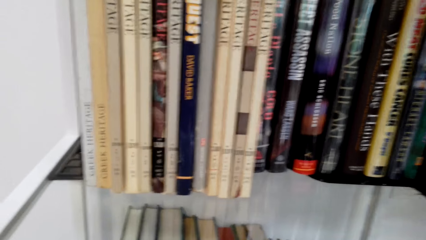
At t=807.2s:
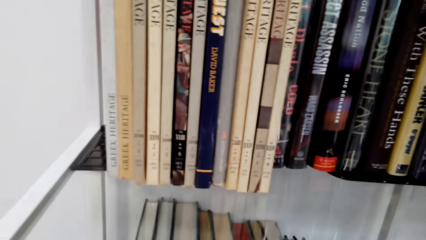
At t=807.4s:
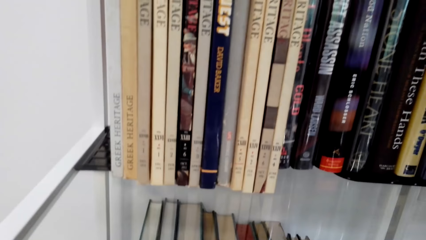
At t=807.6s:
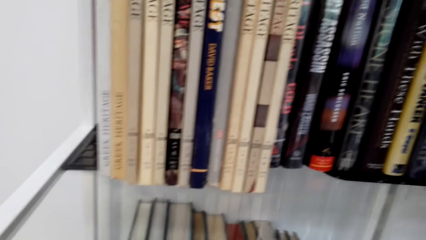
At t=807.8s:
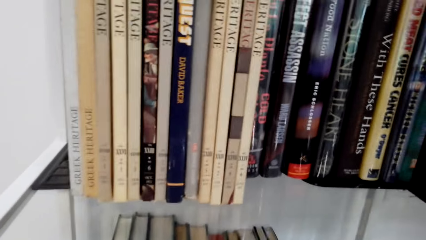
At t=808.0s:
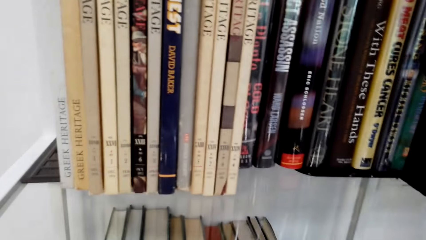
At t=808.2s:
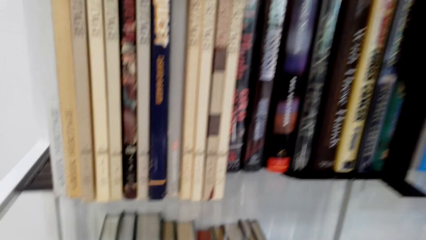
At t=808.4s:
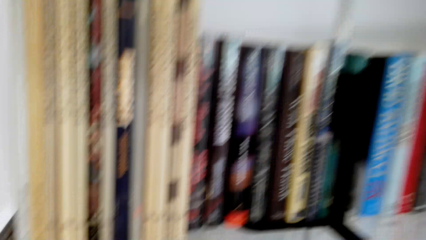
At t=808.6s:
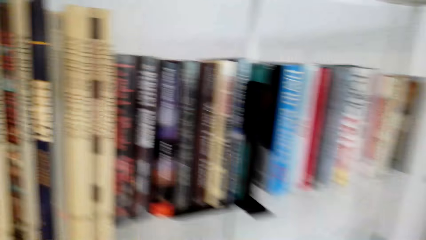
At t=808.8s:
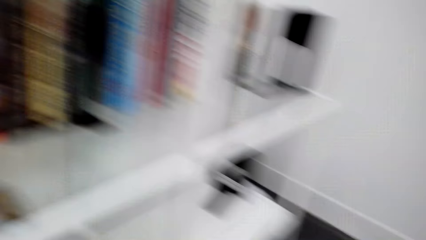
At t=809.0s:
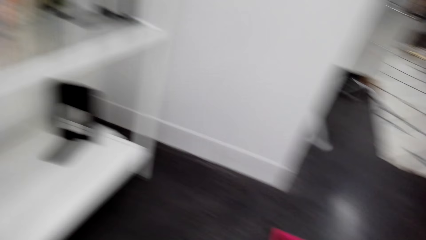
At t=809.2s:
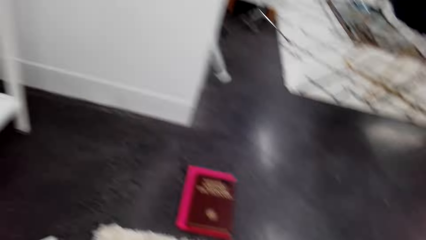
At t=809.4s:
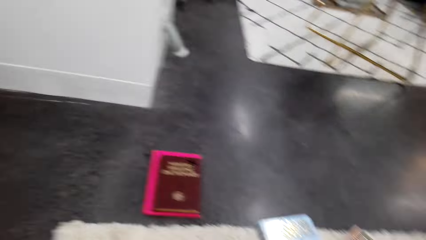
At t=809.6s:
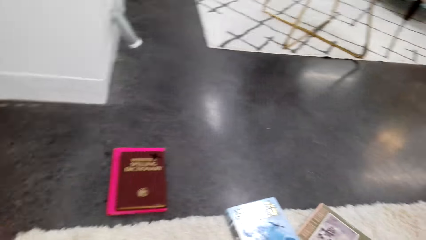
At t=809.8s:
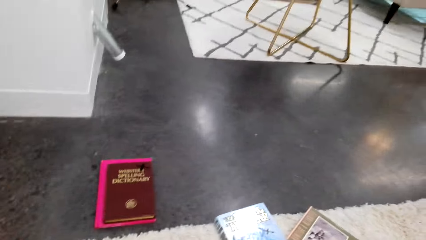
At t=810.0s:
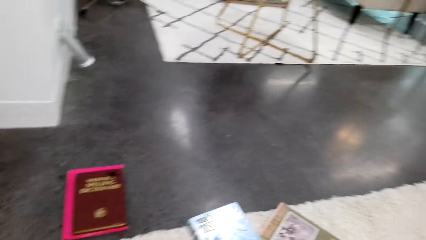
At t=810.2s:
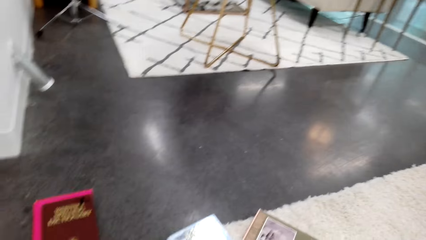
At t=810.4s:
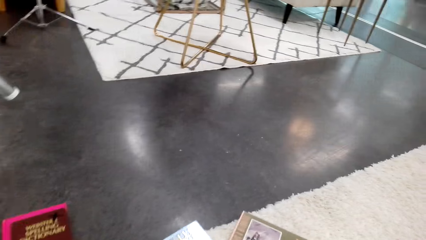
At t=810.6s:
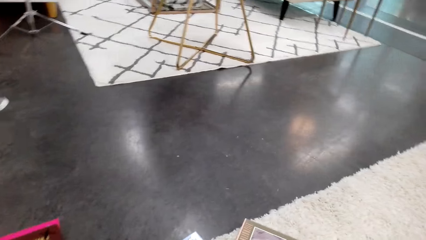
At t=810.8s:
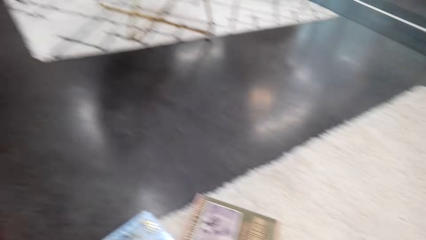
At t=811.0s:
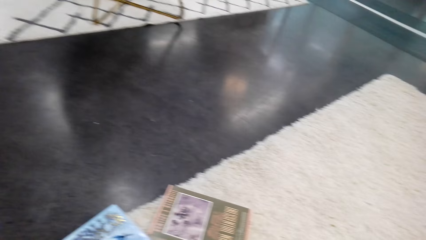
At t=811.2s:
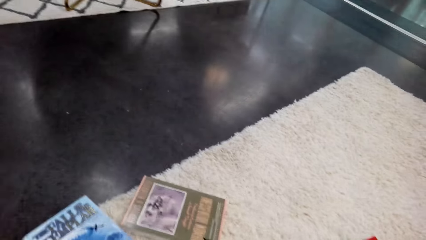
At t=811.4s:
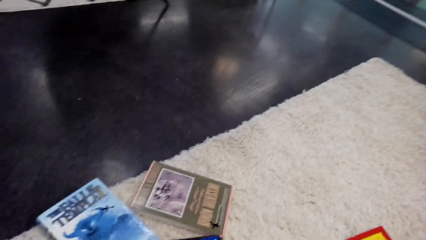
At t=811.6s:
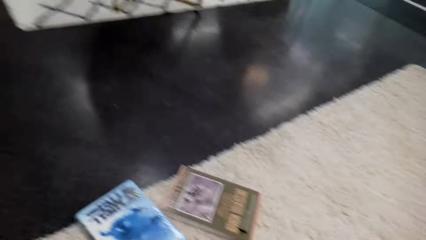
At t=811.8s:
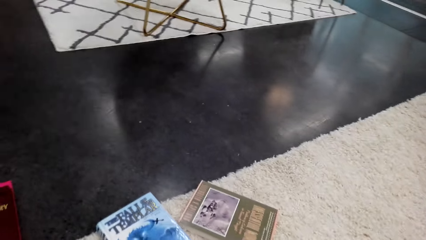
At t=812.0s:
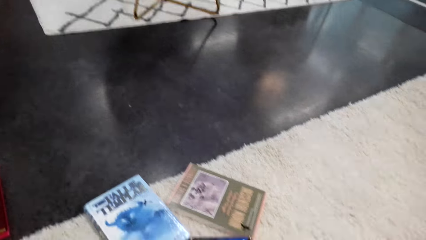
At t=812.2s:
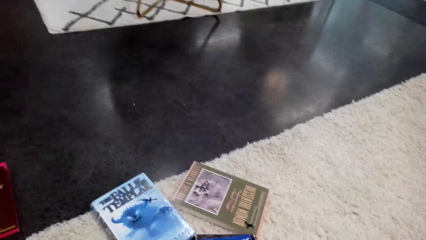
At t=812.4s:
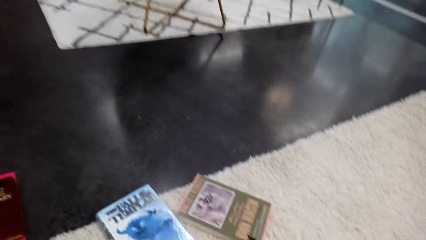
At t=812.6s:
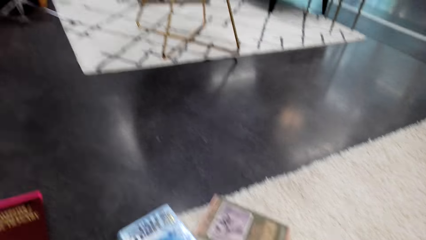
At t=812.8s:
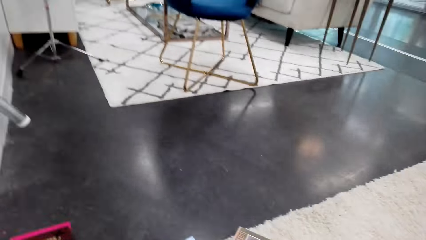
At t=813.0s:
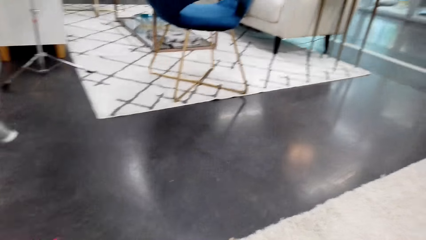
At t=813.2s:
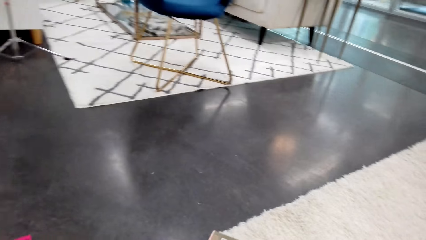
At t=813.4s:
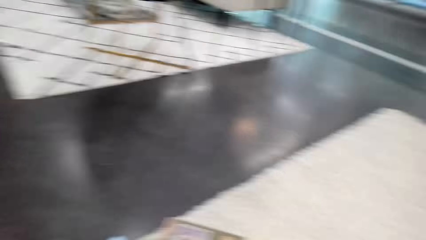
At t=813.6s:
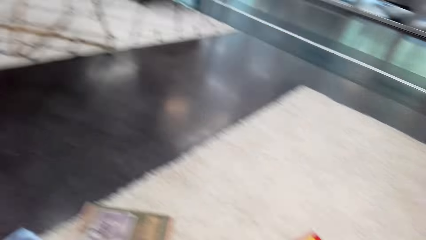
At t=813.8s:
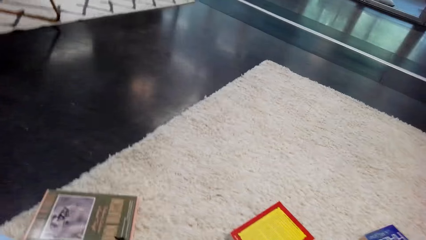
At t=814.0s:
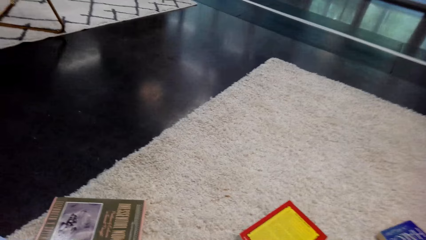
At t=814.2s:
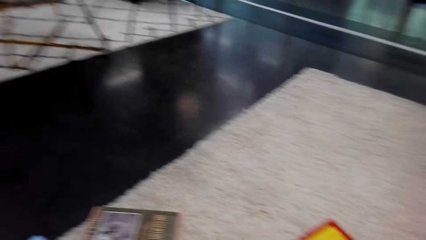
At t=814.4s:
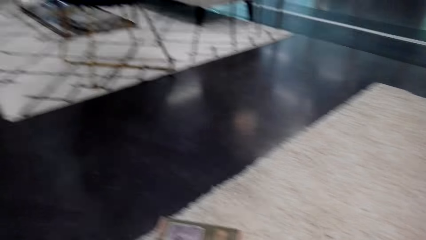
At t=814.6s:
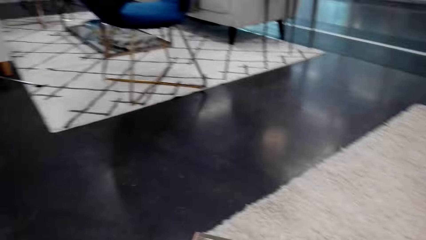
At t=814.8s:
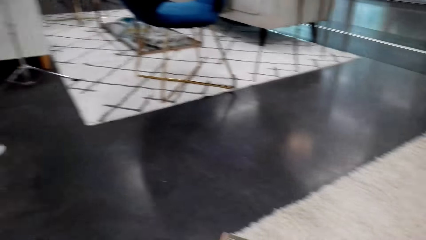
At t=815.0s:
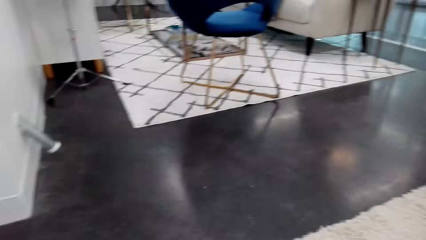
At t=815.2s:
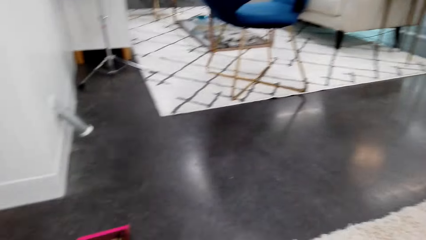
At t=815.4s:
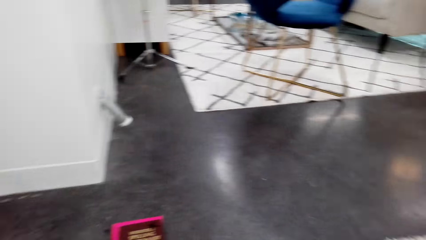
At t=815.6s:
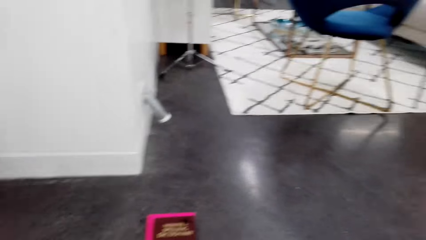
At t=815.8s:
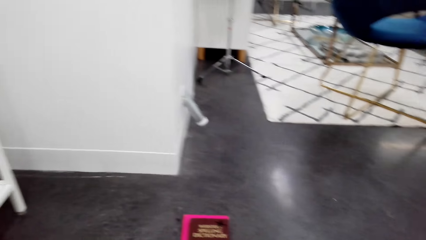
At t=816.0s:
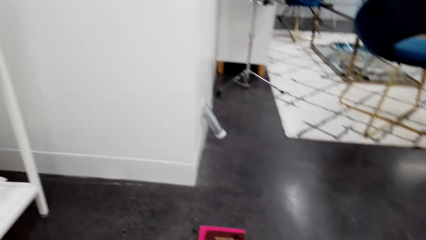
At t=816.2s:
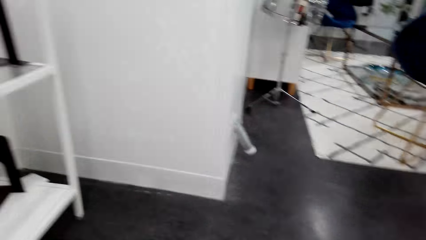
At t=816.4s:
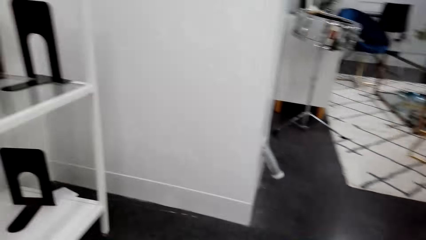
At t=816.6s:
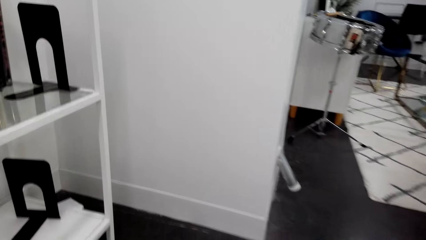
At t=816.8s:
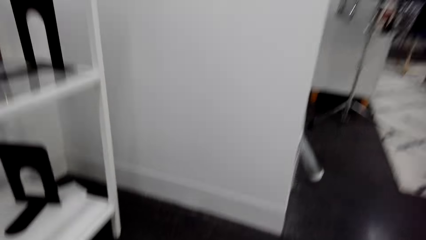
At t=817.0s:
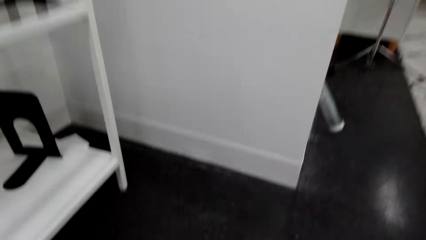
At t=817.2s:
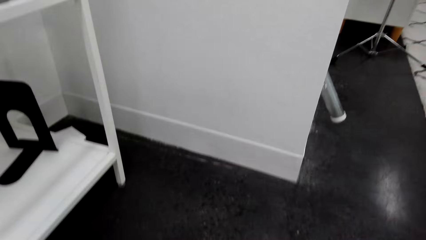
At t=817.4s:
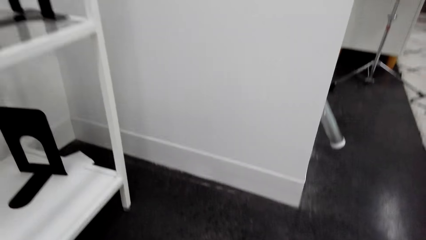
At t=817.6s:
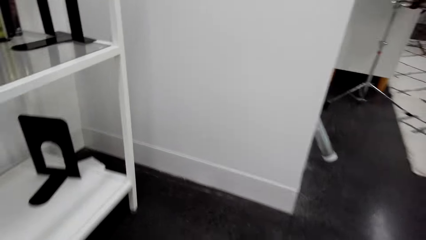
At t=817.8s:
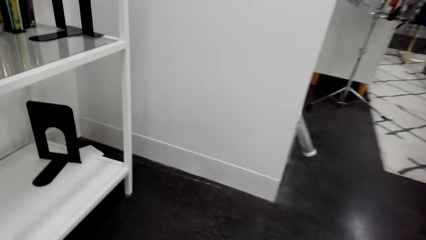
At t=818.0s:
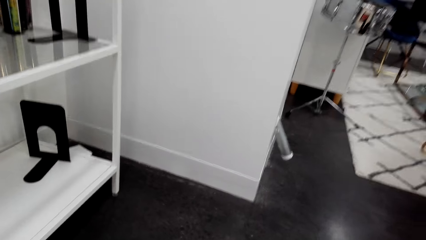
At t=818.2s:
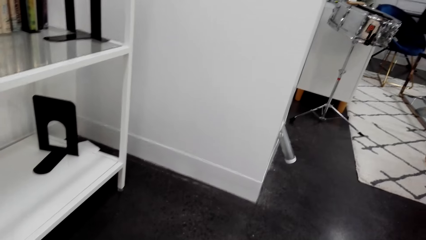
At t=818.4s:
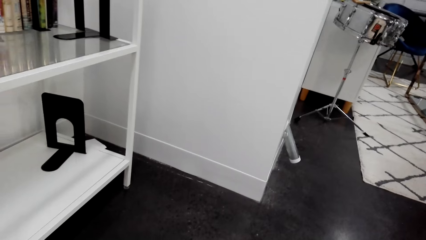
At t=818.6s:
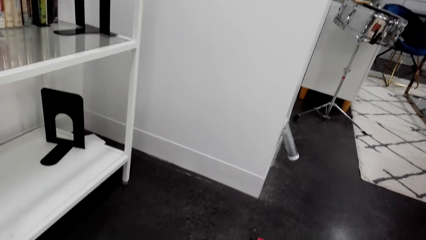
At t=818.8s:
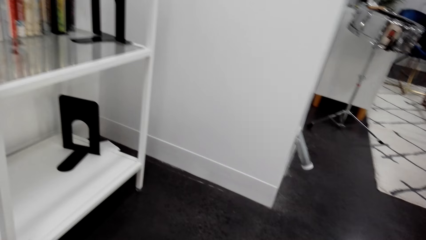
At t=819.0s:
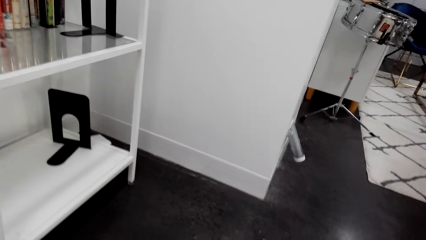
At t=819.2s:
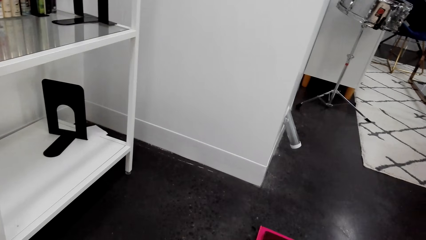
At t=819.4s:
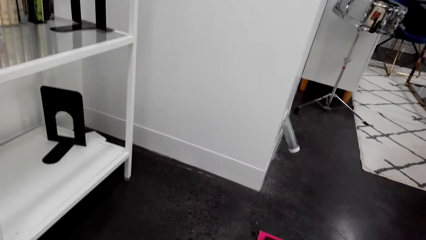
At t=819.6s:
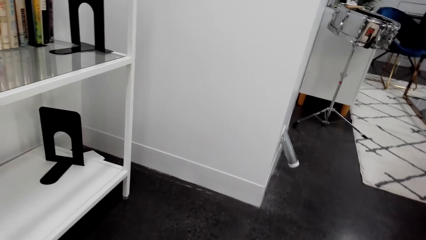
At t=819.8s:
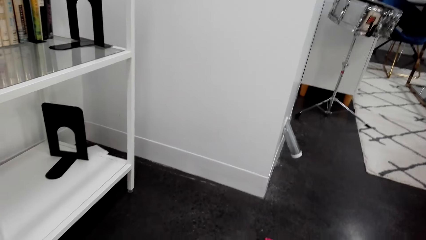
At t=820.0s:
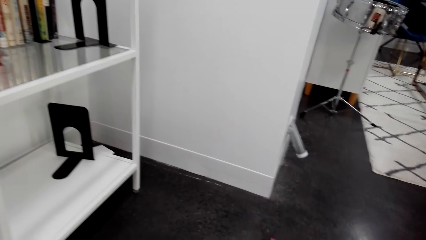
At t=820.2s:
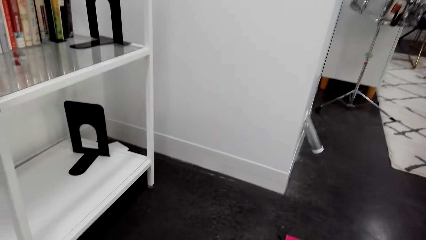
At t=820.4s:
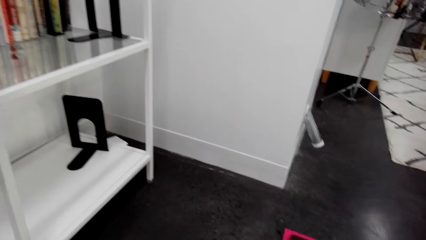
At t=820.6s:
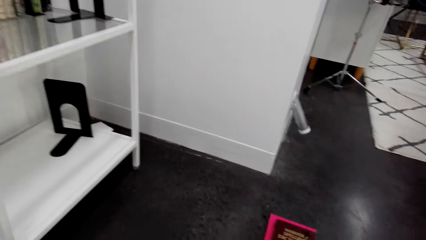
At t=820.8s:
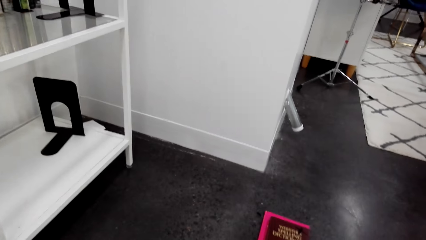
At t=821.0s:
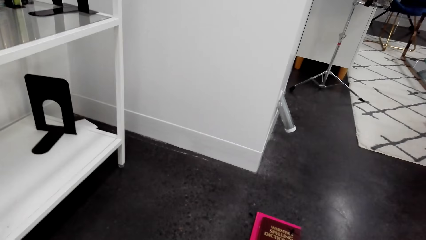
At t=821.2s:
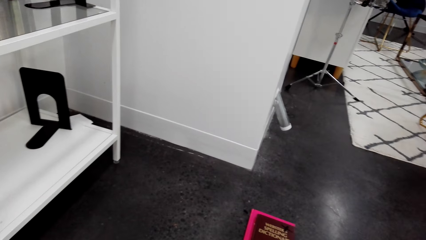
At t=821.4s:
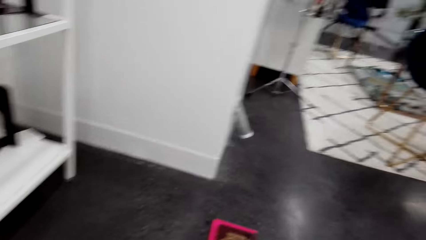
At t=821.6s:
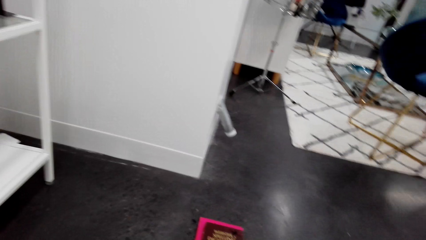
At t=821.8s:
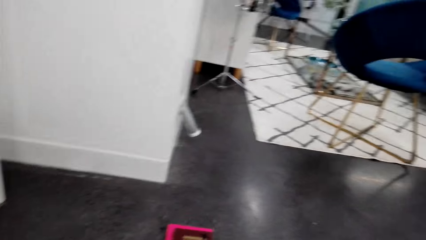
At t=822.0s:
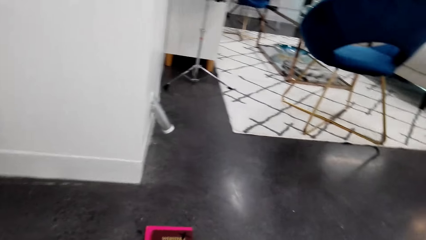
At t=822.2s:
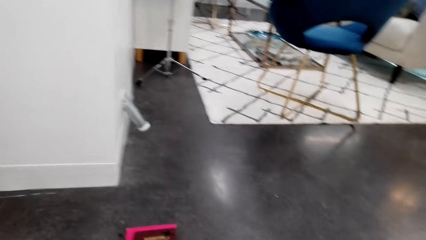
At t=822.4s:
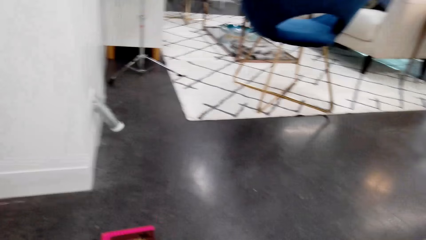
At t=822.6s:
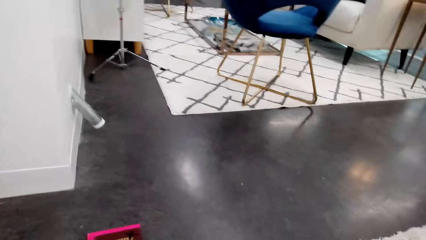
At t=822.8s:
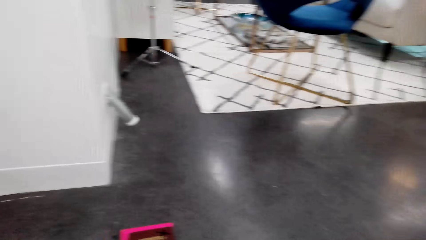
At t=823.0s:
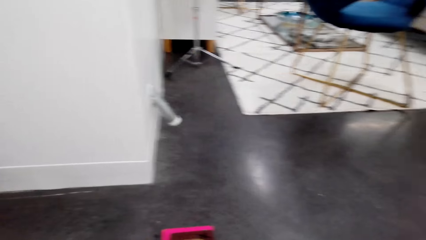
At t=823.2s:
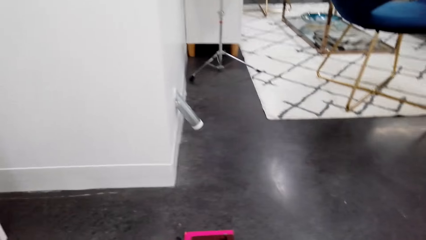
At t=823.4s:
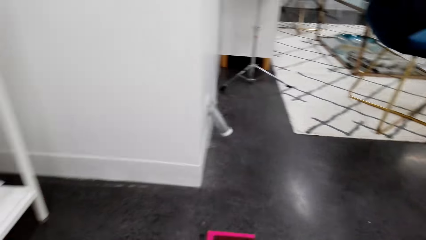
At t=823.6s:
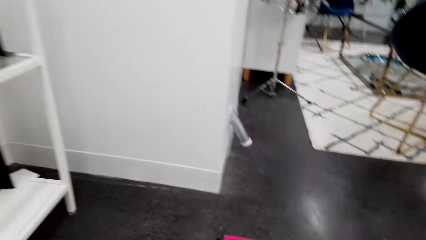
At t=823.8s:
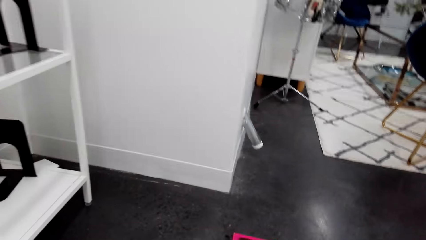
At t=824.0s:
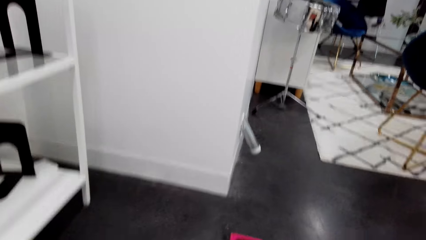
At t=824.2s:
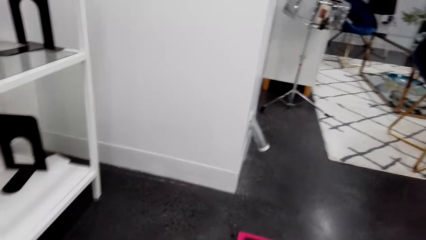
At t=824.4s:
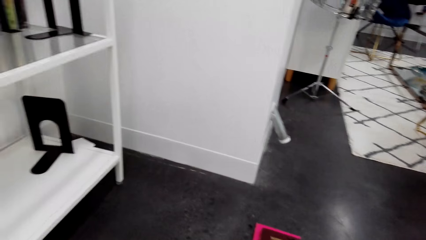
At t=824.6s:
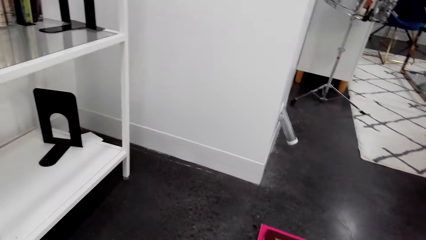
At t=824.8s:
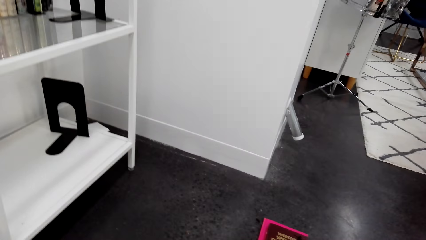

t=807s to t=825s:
The camera wearer turns around. They tap the books on the floor.
